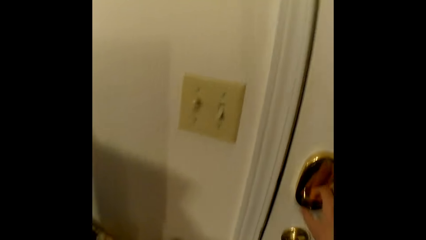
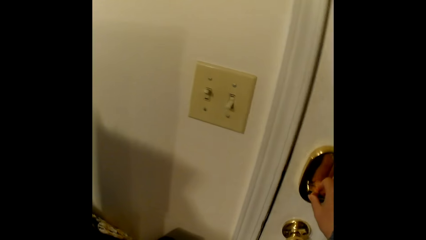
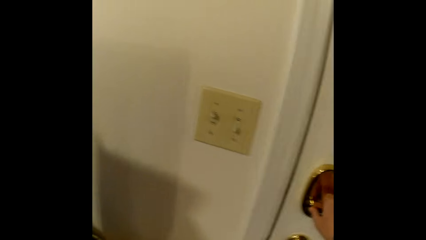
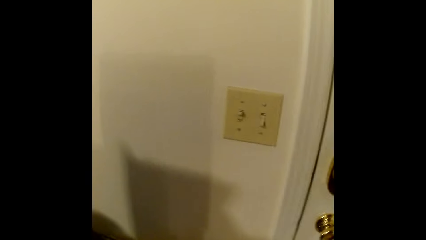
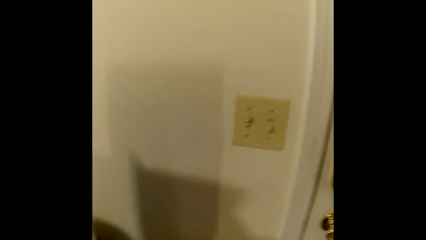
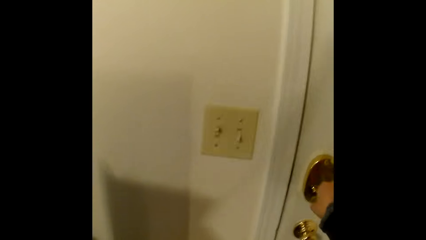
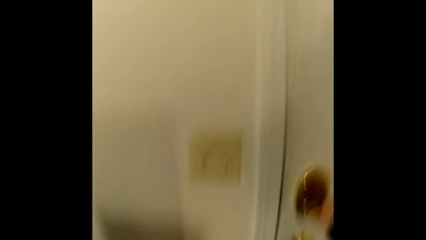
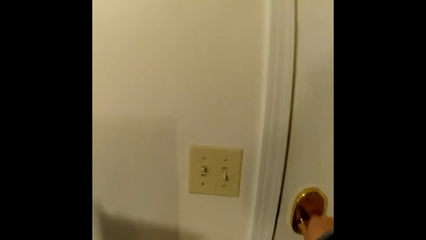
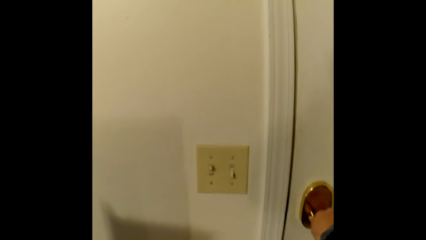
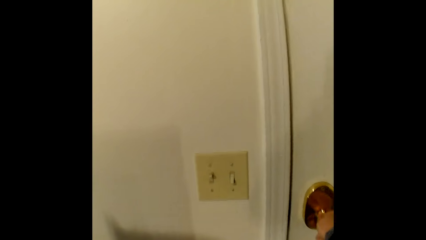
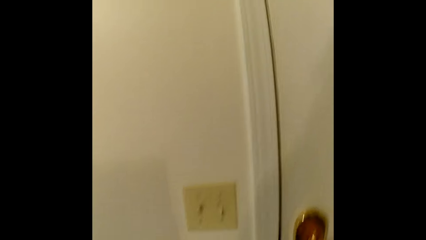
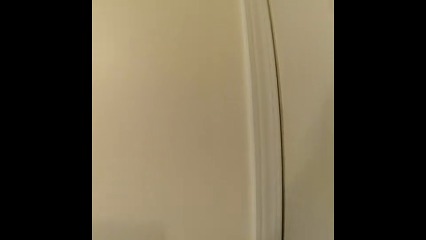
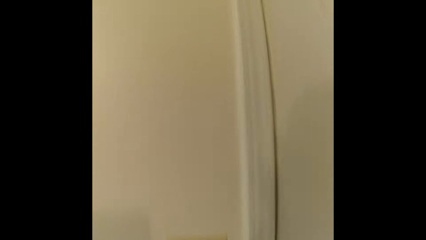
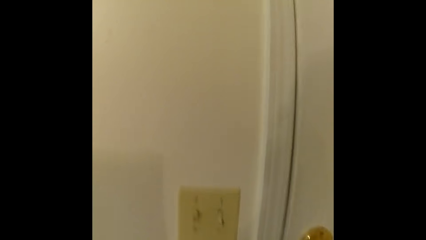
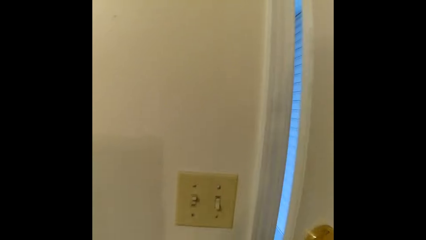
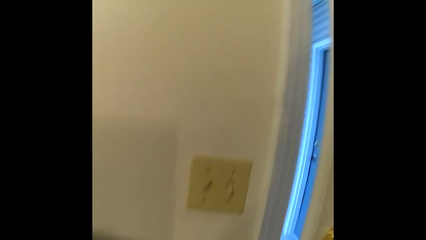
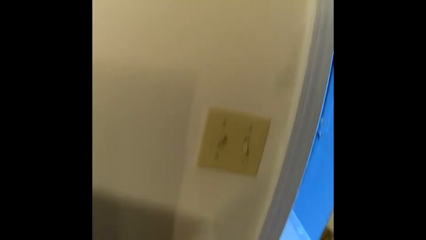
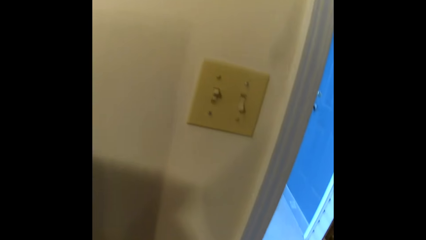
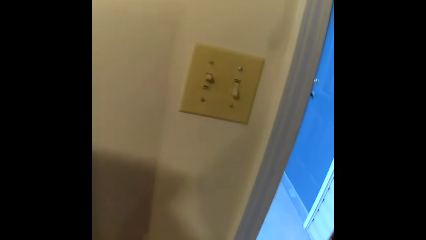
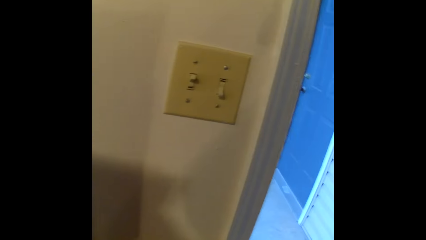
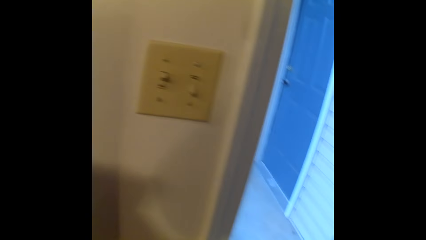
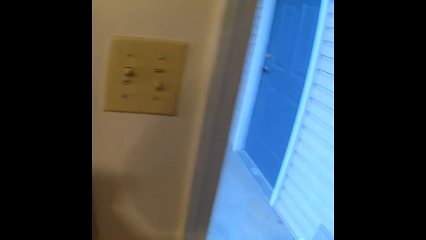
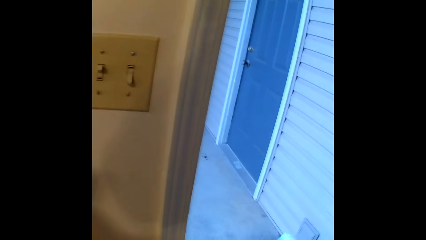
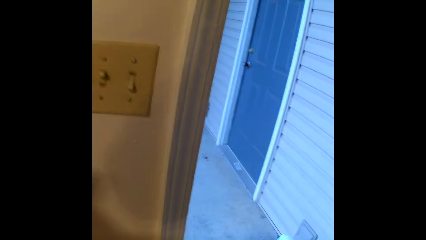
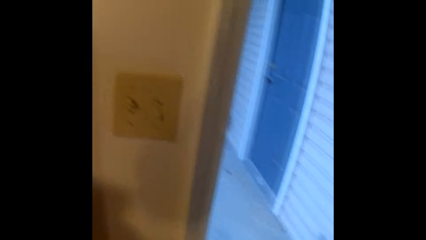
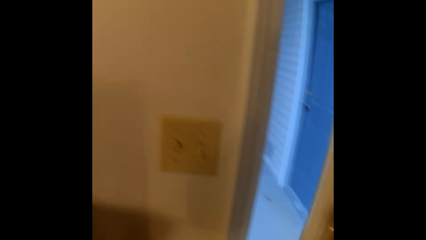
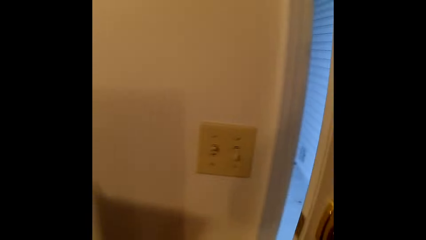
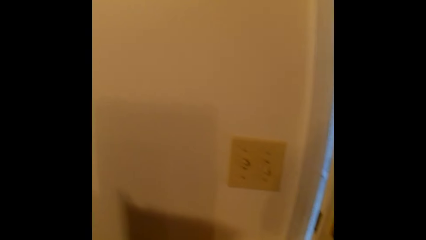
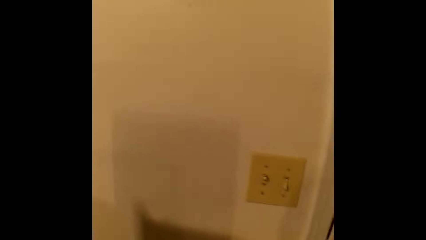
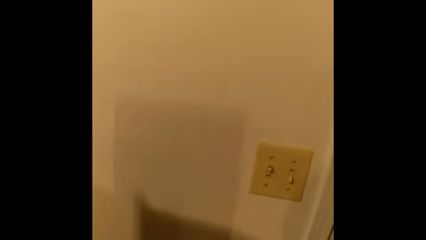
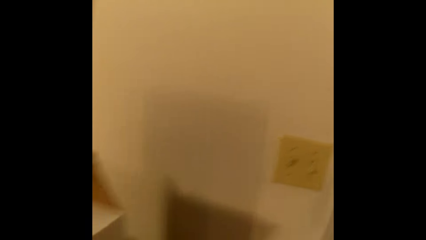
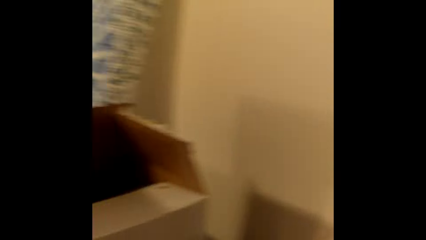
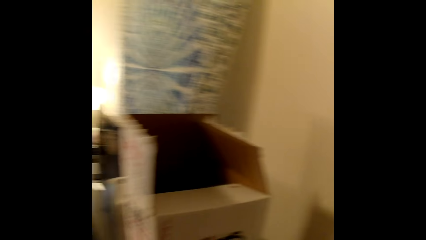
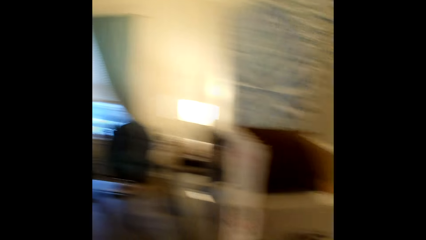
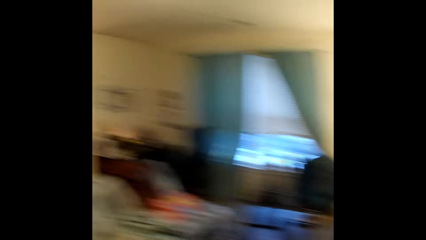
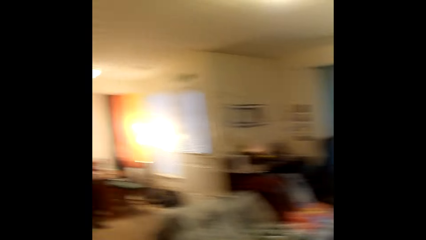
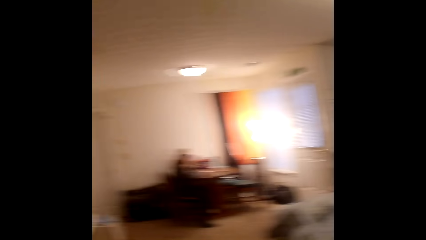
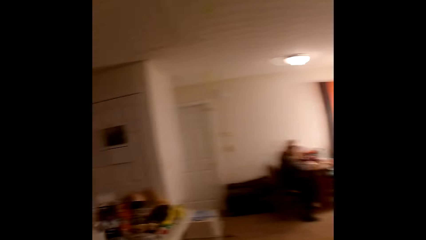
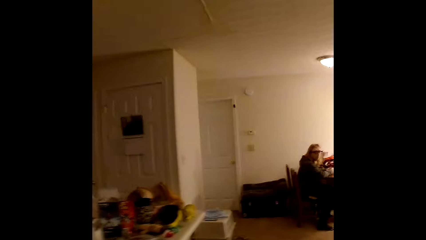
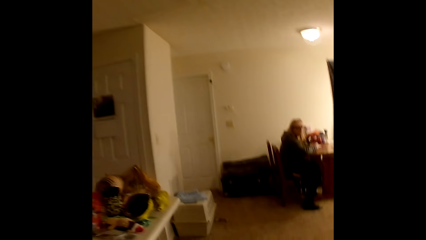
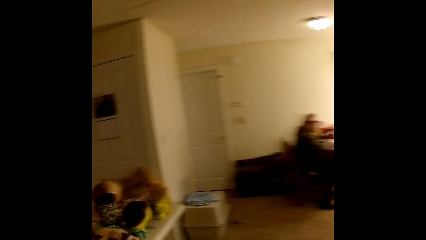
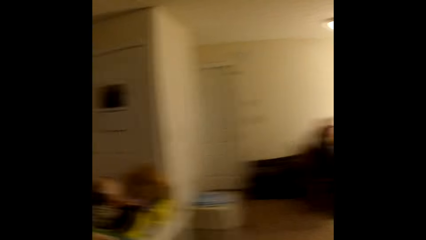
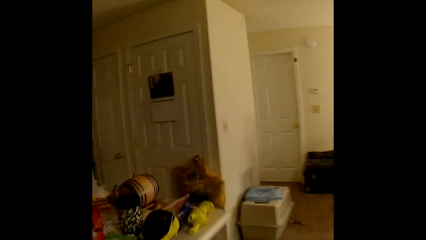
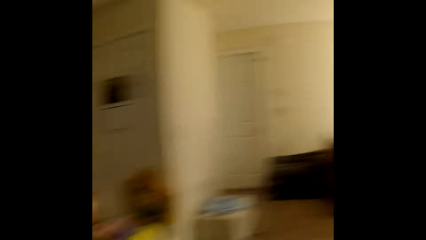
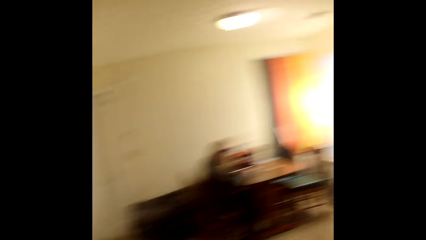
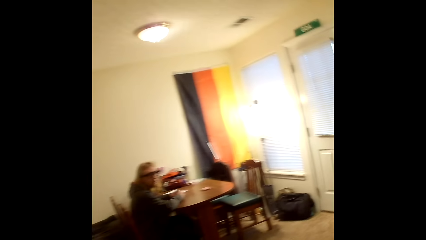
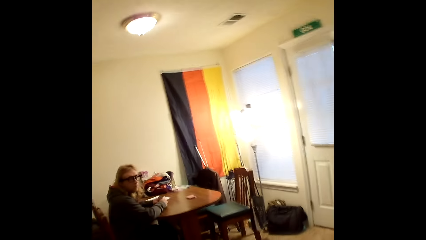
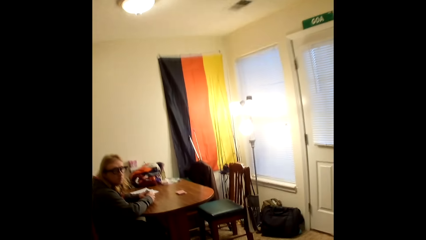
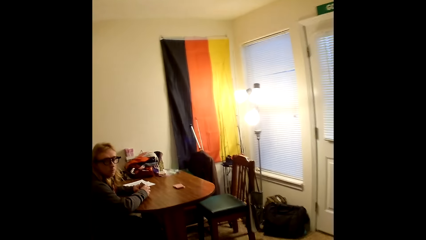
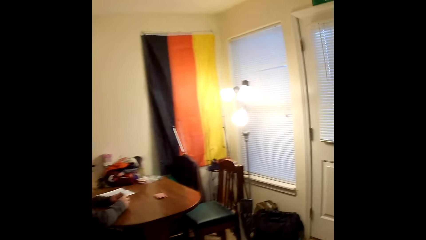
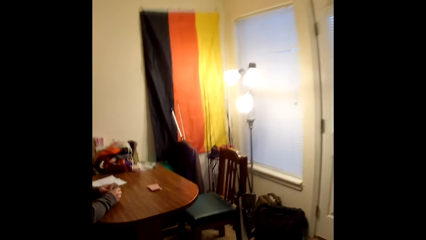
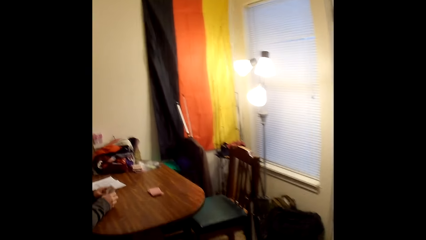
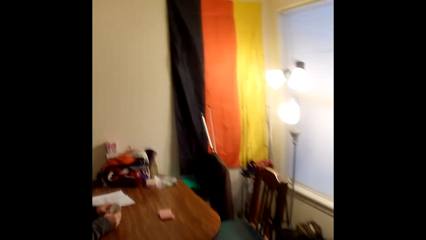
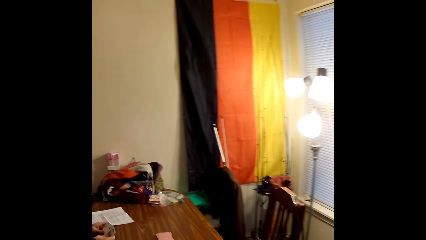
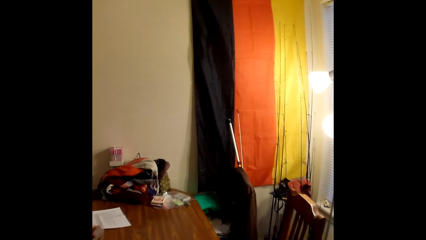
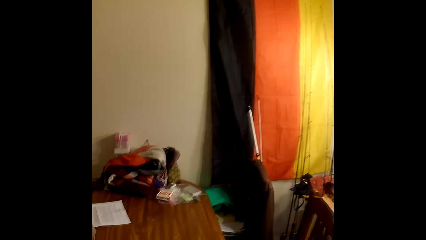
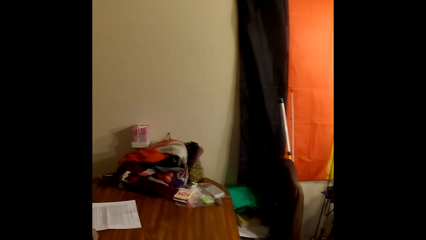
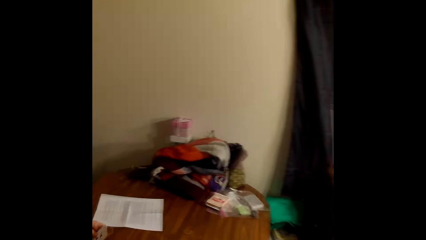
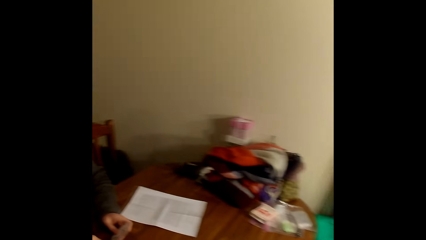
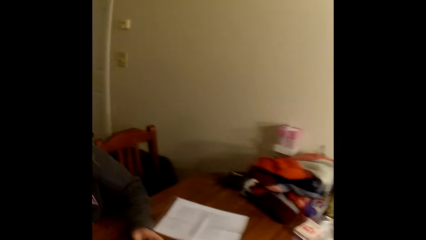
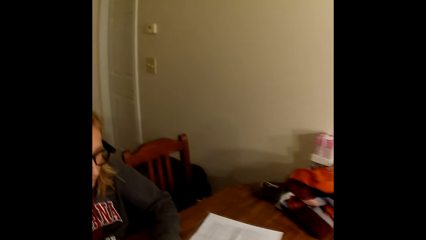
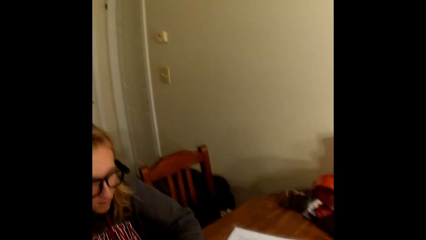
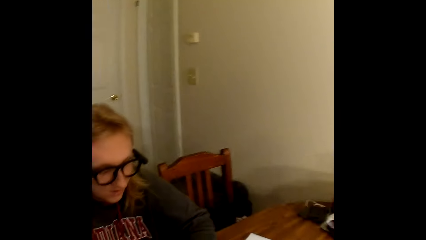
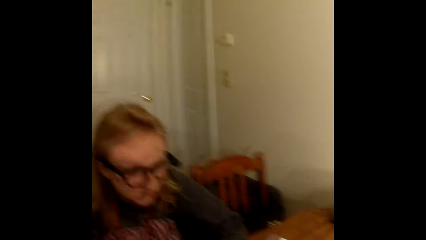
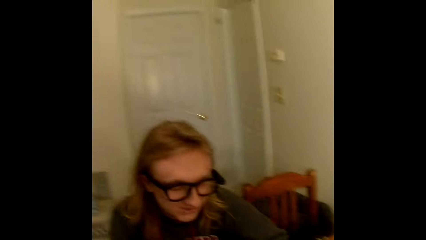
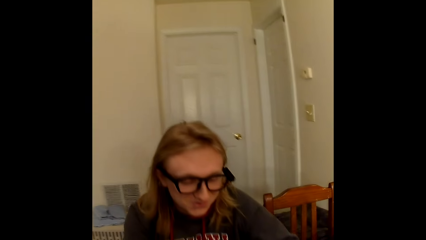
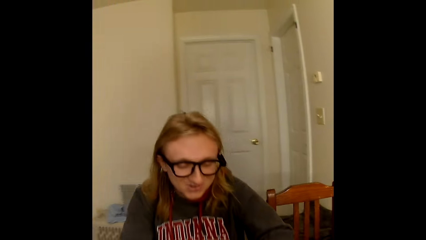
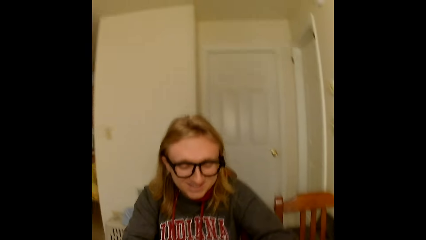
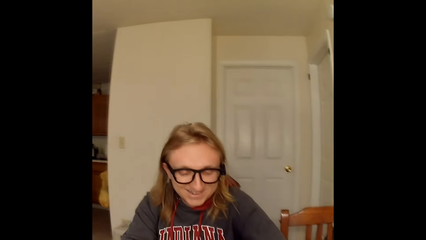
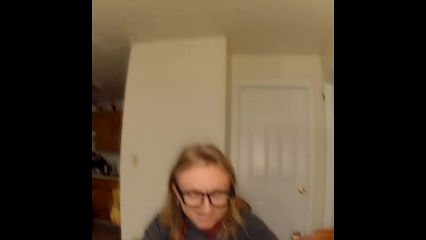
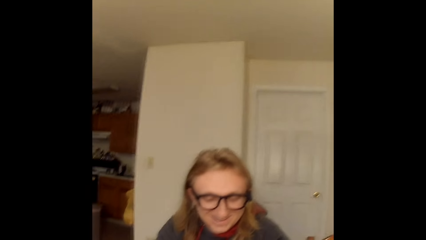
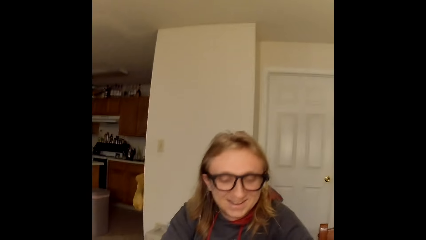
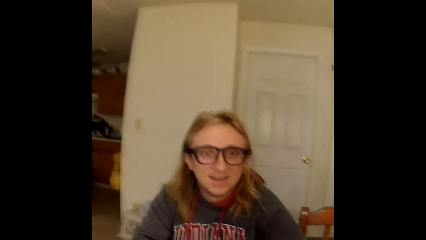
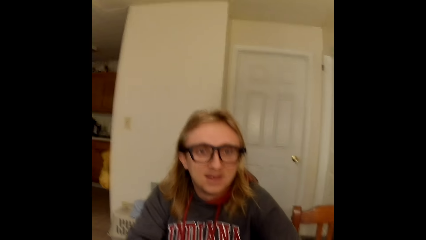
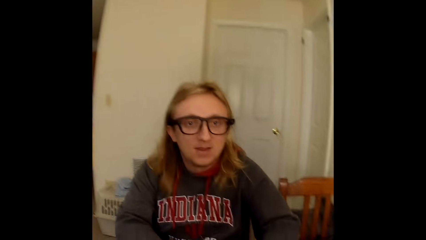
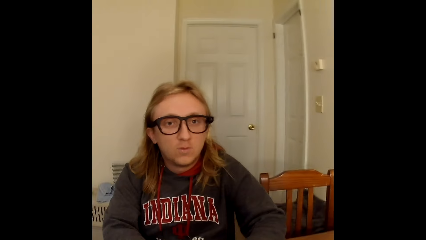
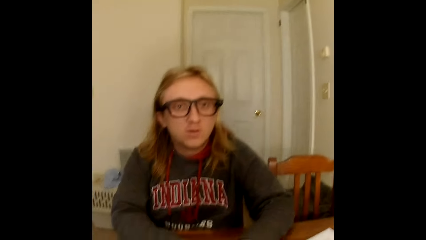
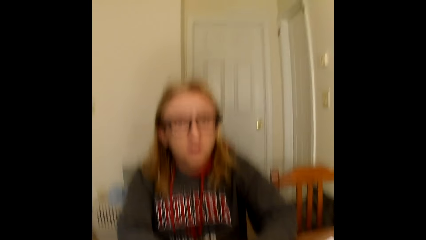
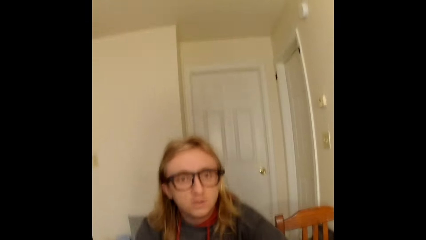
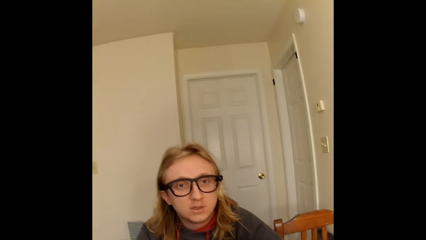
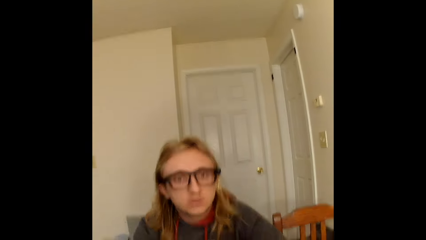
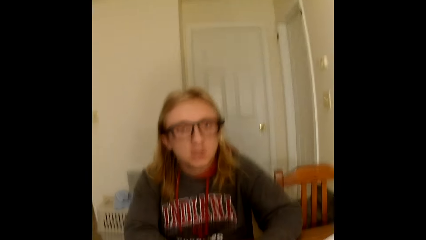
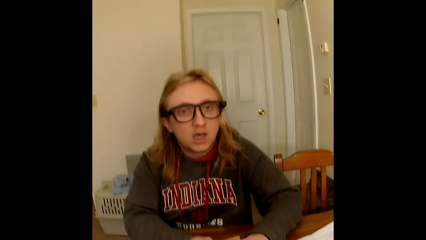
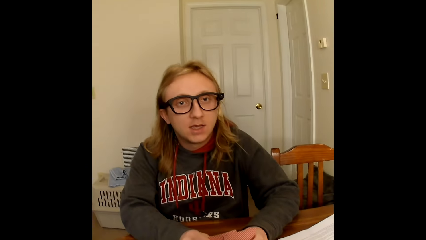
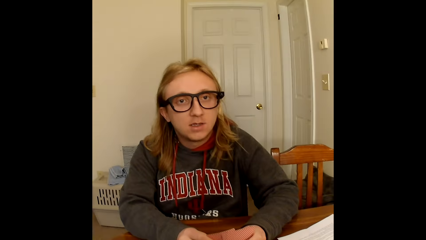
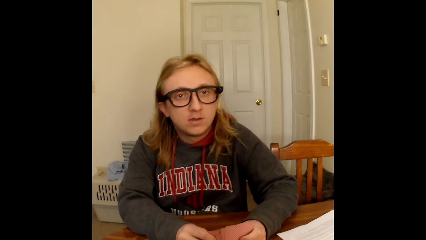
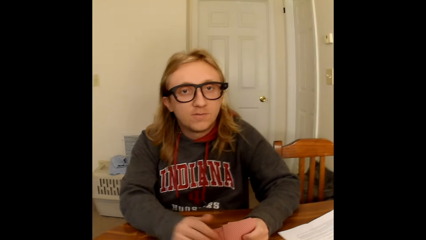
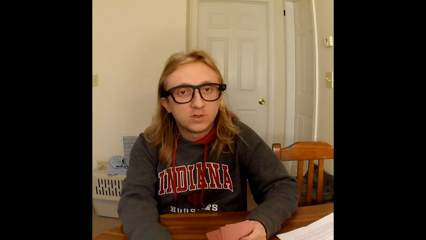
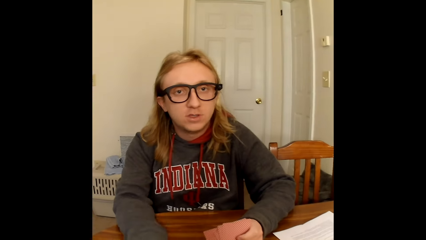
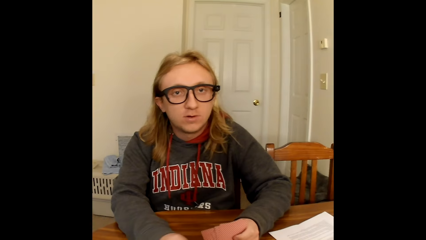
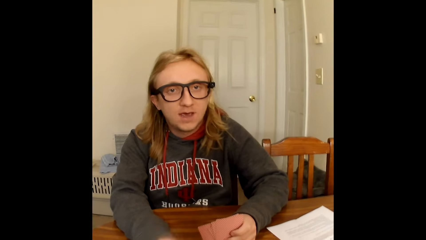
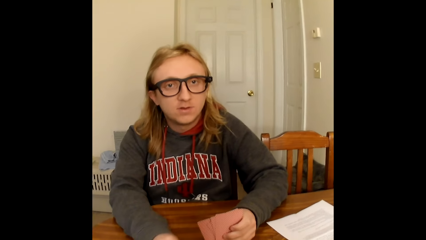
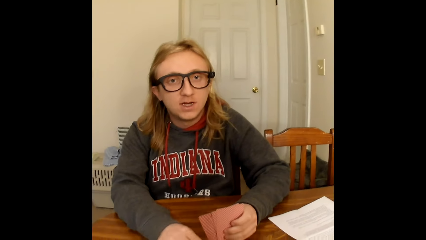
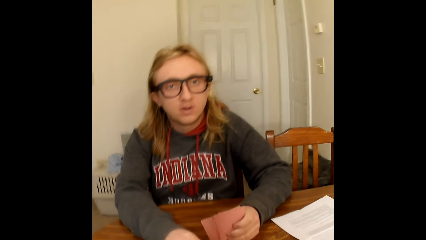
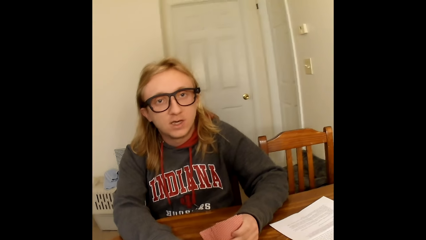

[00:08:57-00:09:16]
The camera wearer opens a door with his right hand. He closes the door with his right hand. He walks in the house. He interacts with someone.
